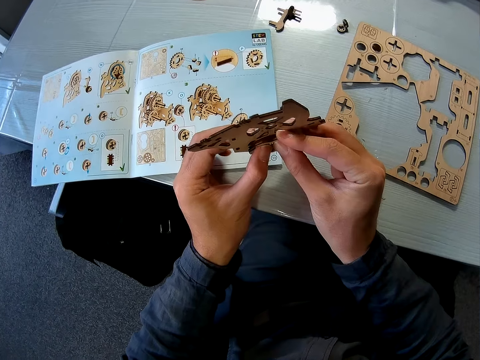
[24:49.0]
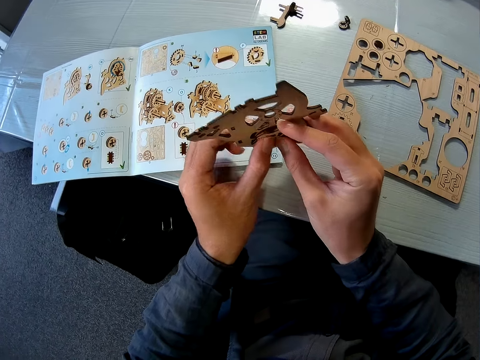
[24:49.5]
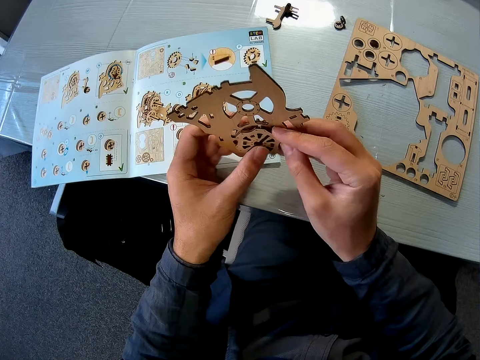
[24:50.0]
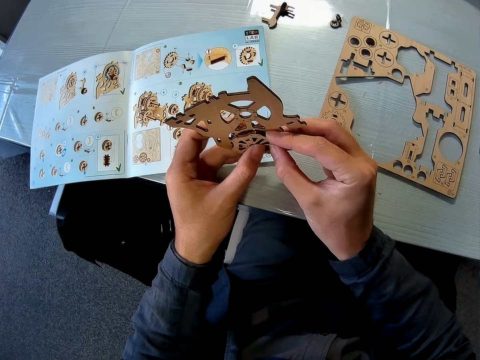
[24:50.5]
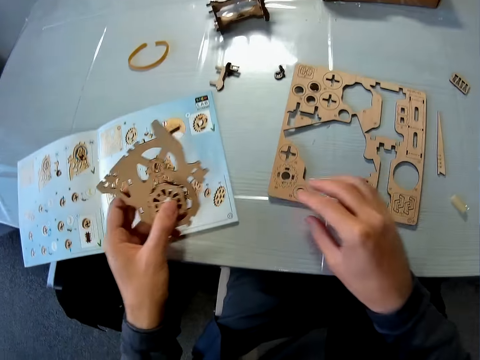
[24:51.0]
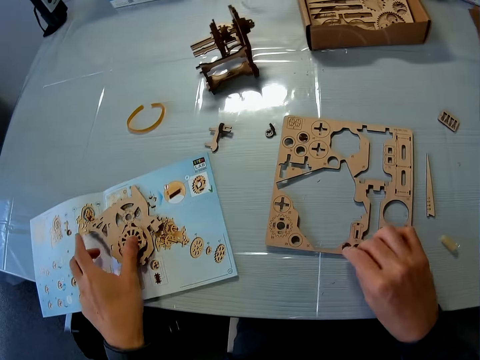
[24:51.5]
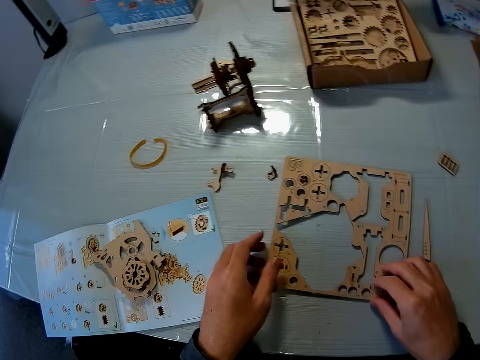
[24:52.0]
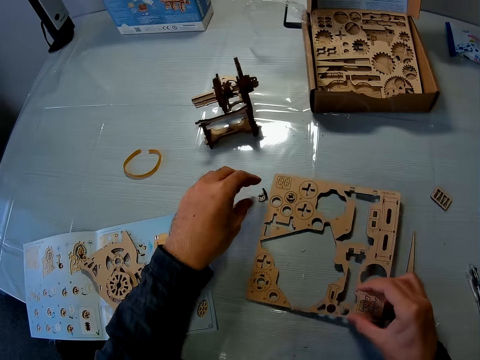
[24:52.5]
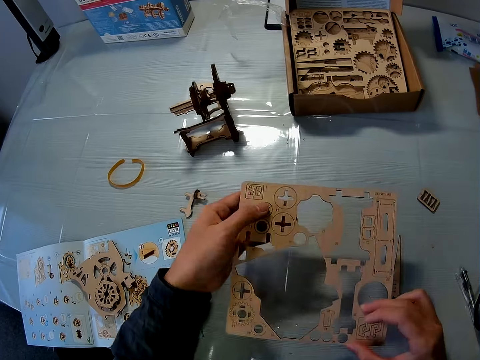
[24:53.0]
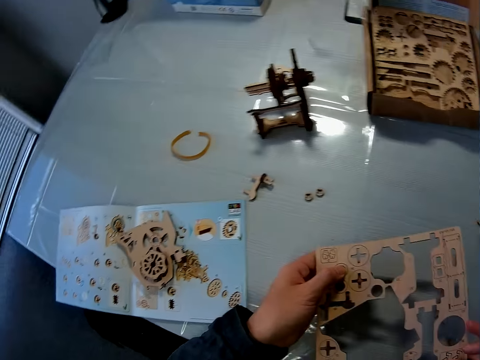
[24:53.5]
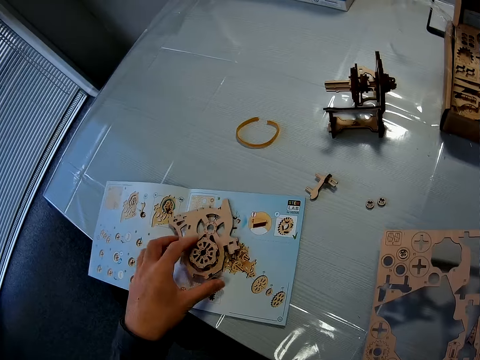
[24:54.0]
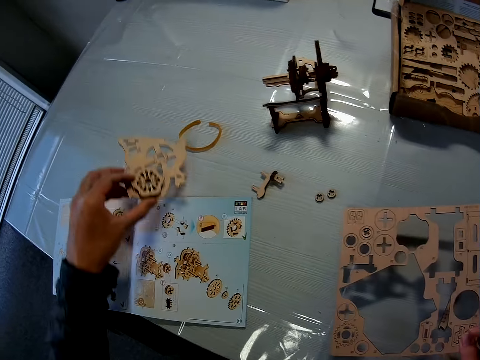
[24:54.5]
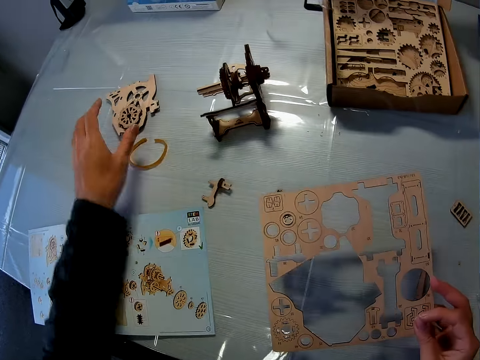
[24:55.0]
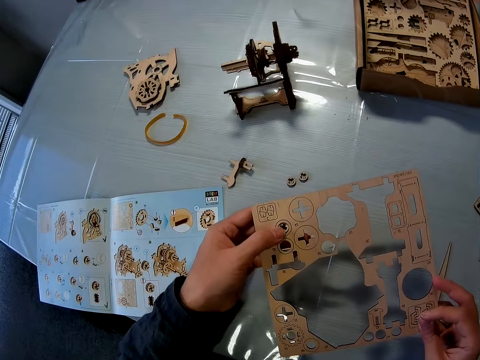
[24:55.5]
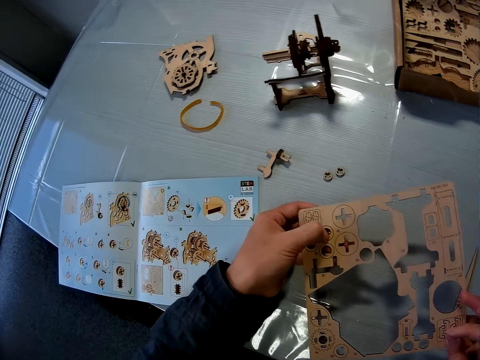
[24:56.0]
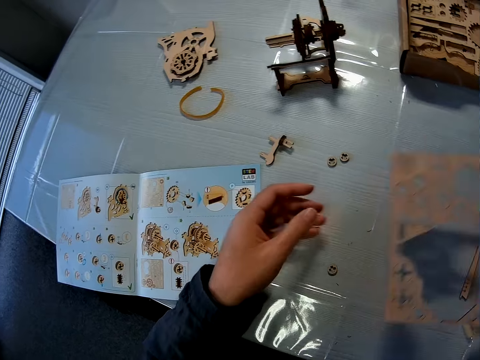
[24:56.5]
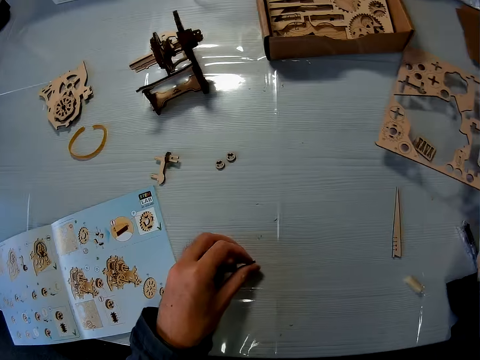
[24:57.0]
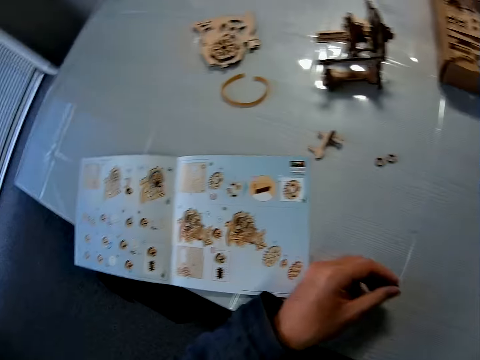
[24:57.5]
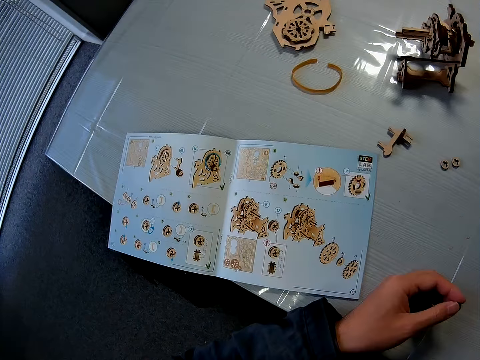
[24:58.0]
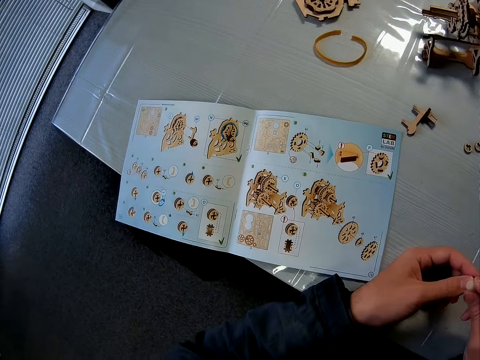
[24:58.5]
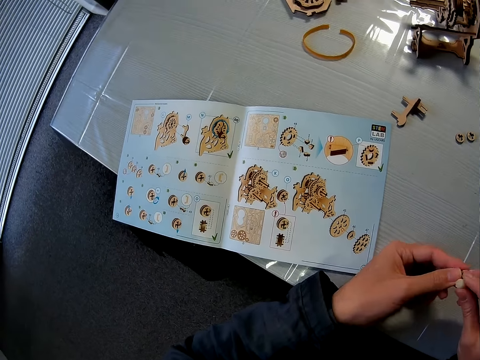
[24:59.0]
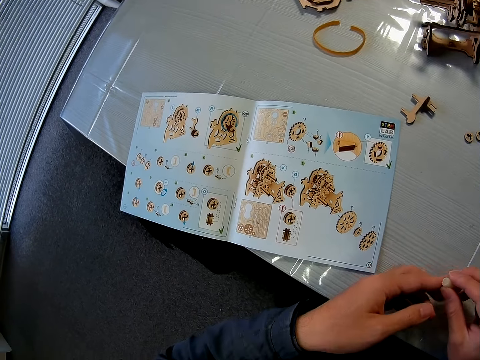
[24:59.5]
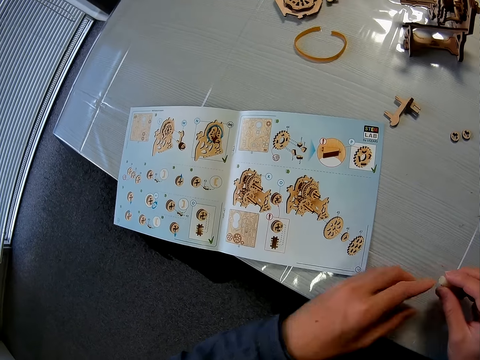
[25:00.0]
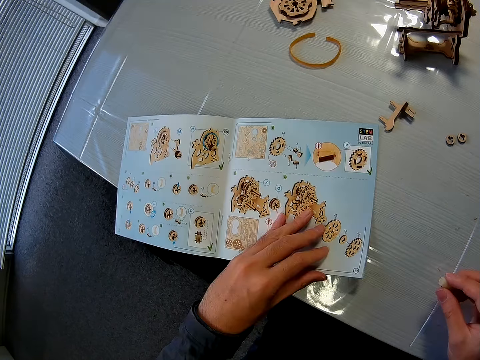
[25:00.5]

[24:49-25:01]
The camera wearer puts the model piece on the manual booklet. They pick up the laser cut wood craft or sheet on the table. They pick up the model piece on the manual booklet and put the model piece on the table. They remove a model piece from the laser cut wood craft. They put the laser cut wood craft on the table. They pick up the model piece with the left hand. They mark the model piece with the eraser.
